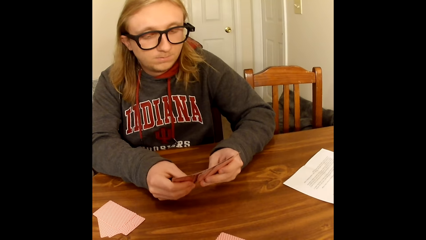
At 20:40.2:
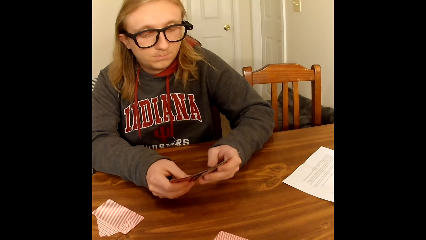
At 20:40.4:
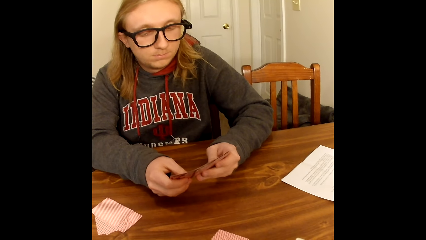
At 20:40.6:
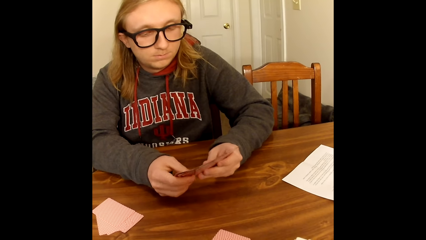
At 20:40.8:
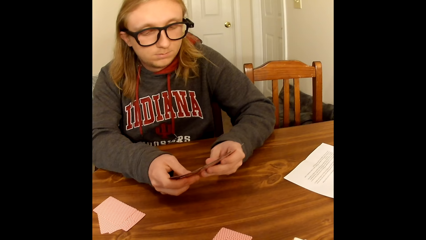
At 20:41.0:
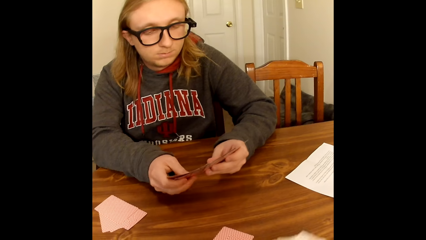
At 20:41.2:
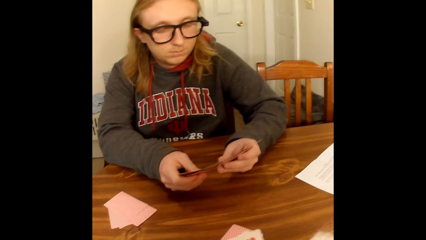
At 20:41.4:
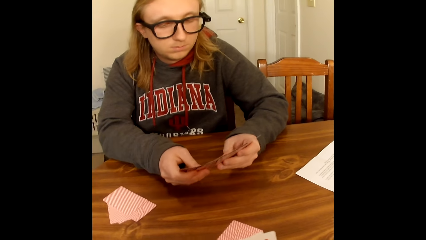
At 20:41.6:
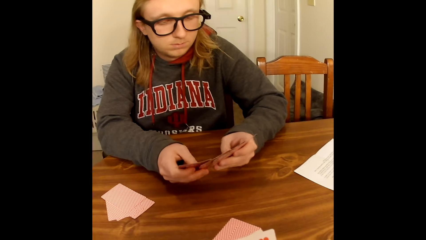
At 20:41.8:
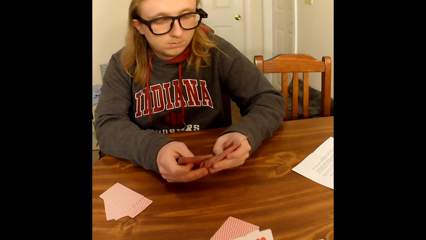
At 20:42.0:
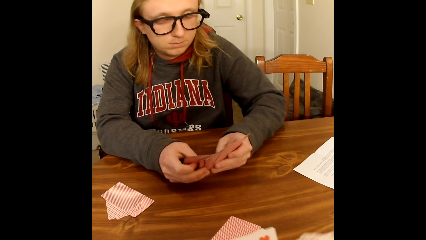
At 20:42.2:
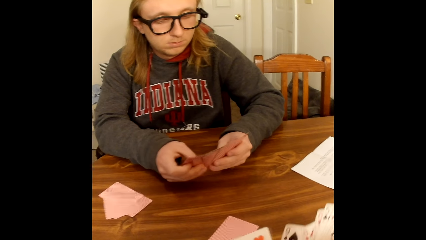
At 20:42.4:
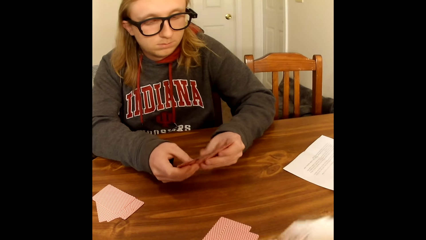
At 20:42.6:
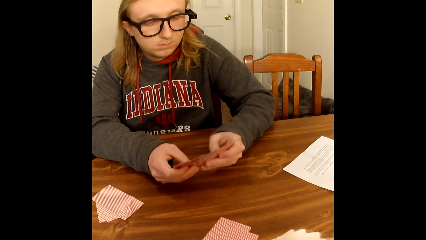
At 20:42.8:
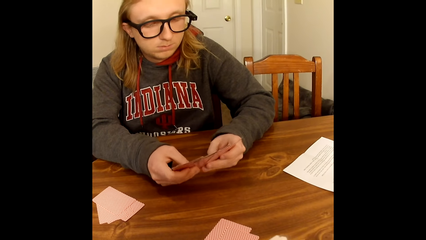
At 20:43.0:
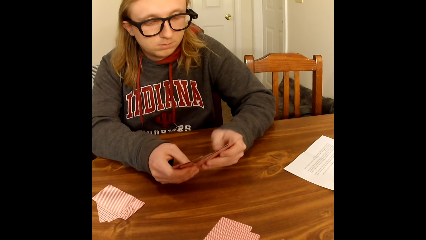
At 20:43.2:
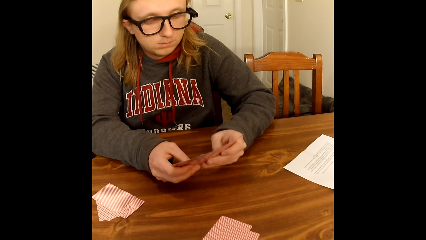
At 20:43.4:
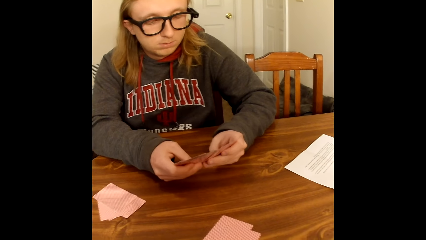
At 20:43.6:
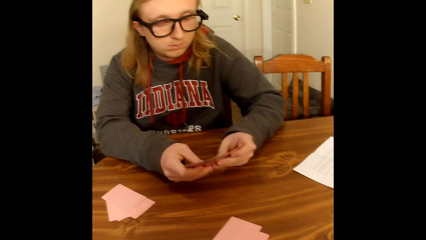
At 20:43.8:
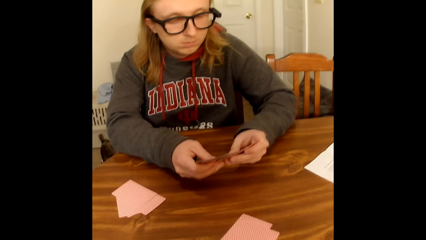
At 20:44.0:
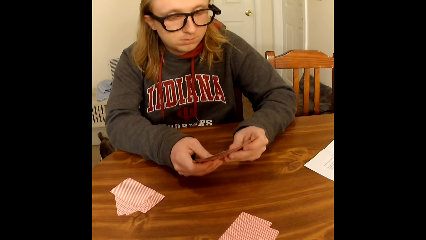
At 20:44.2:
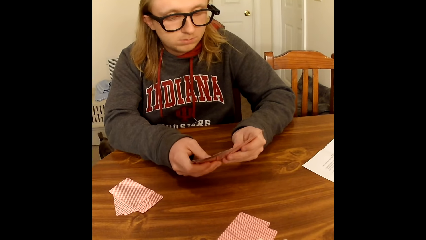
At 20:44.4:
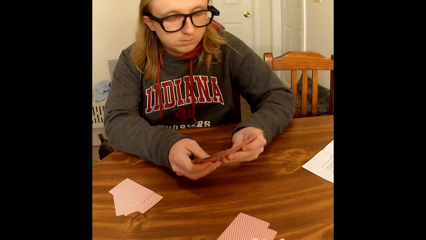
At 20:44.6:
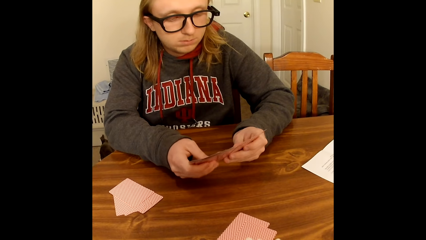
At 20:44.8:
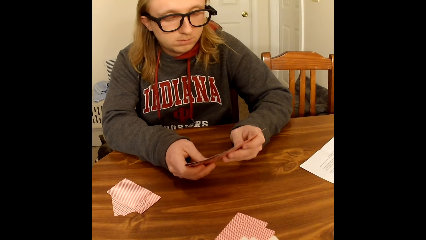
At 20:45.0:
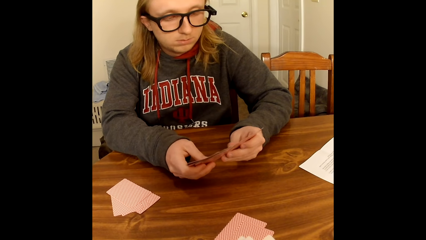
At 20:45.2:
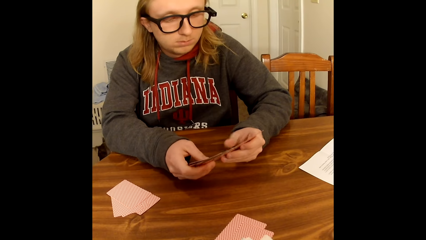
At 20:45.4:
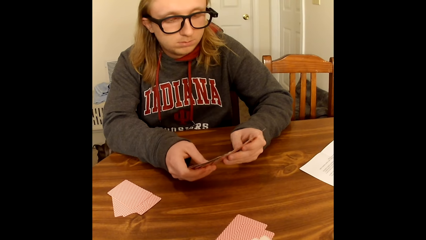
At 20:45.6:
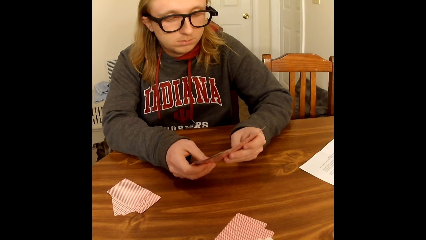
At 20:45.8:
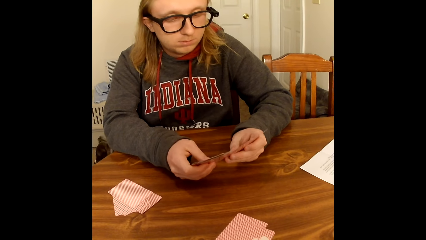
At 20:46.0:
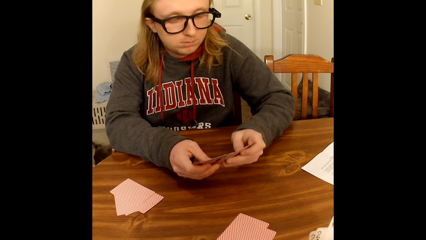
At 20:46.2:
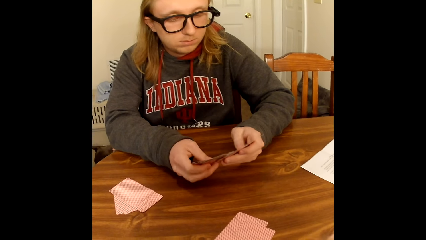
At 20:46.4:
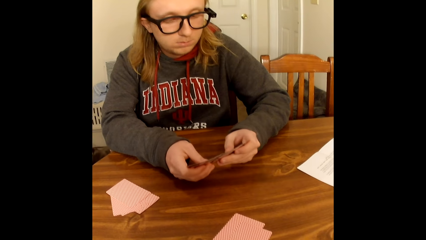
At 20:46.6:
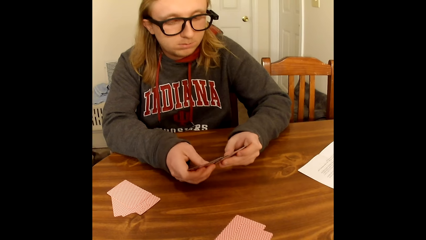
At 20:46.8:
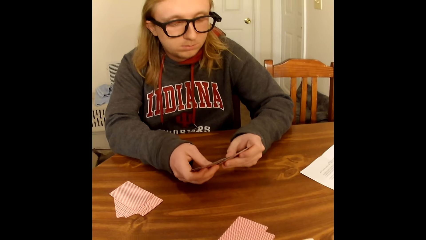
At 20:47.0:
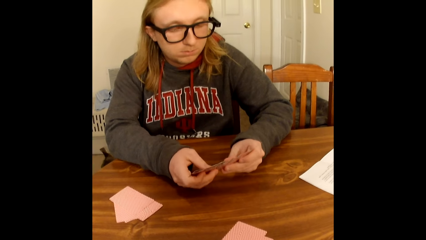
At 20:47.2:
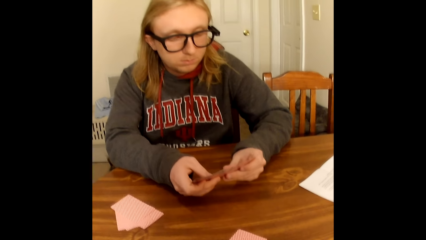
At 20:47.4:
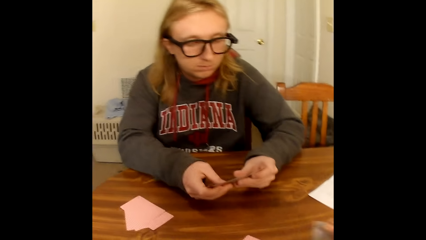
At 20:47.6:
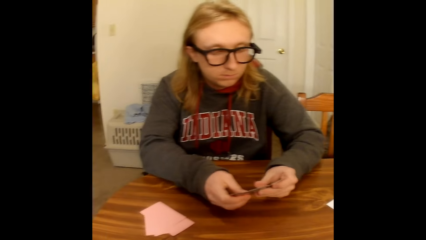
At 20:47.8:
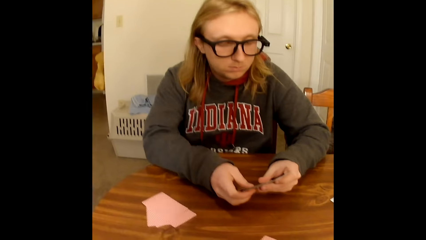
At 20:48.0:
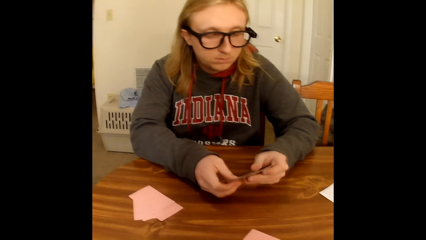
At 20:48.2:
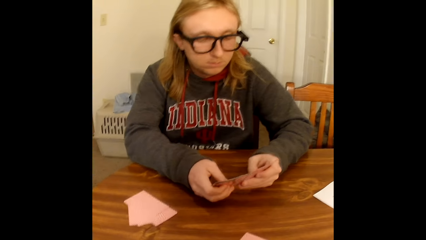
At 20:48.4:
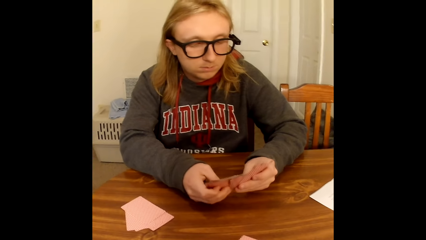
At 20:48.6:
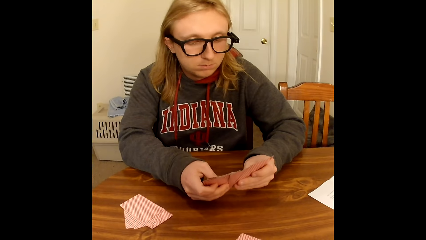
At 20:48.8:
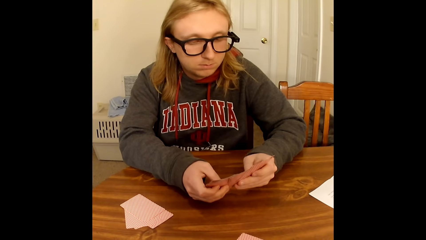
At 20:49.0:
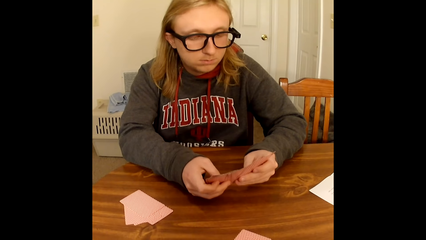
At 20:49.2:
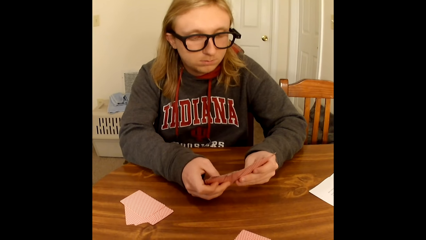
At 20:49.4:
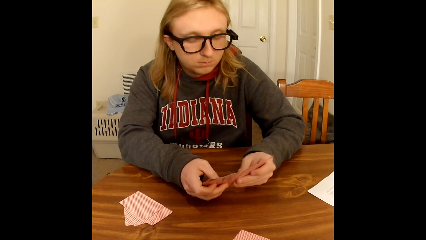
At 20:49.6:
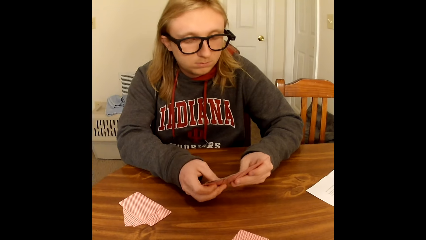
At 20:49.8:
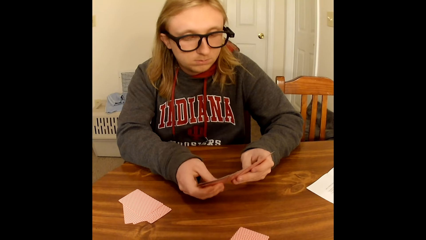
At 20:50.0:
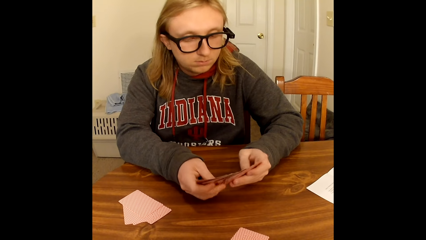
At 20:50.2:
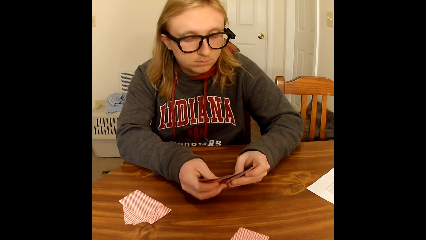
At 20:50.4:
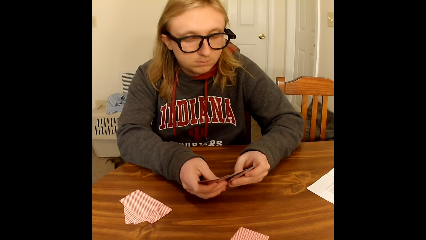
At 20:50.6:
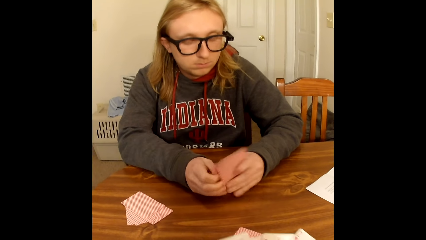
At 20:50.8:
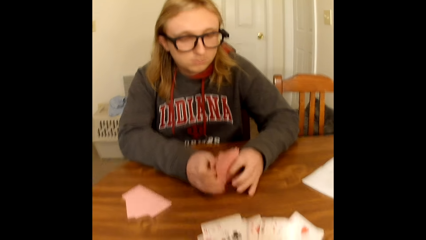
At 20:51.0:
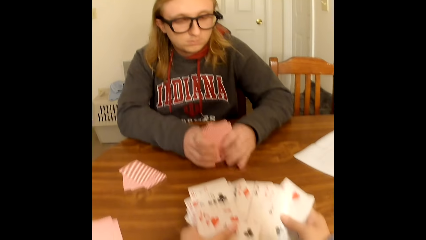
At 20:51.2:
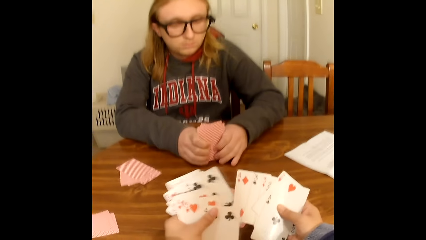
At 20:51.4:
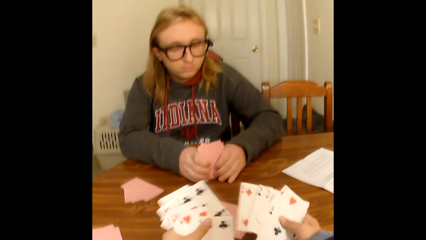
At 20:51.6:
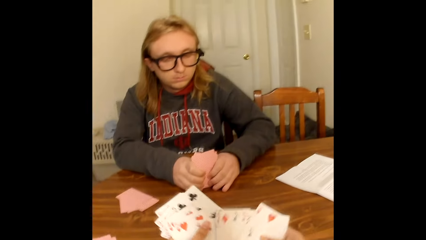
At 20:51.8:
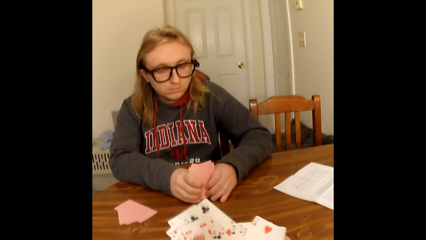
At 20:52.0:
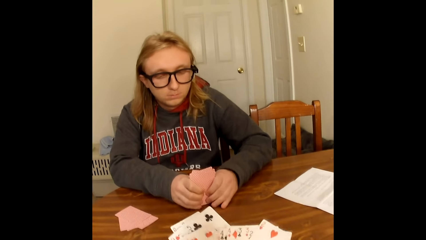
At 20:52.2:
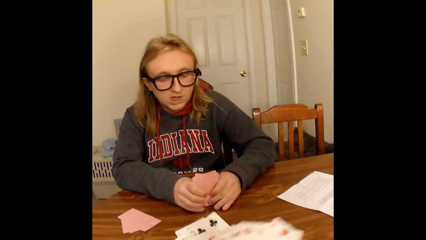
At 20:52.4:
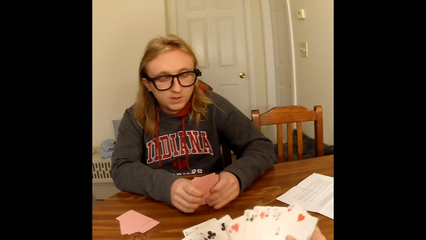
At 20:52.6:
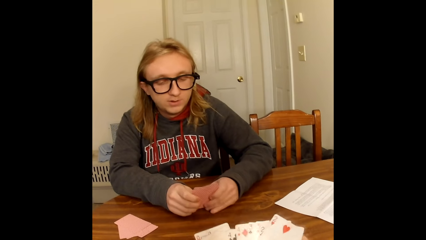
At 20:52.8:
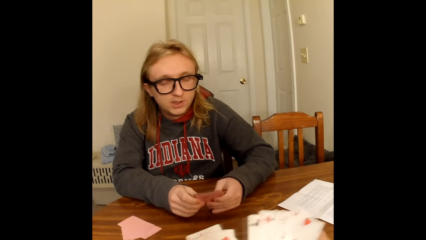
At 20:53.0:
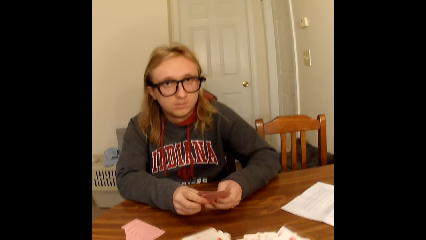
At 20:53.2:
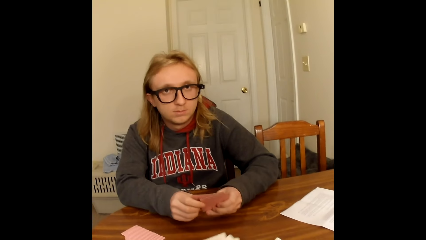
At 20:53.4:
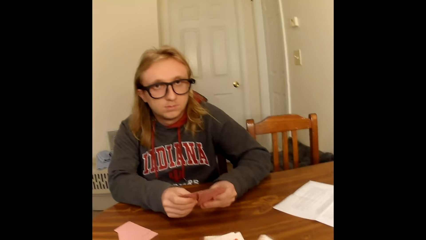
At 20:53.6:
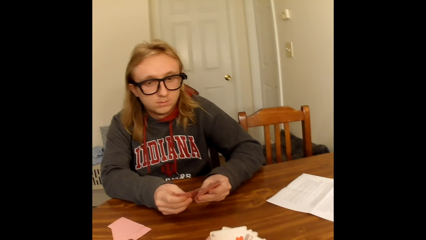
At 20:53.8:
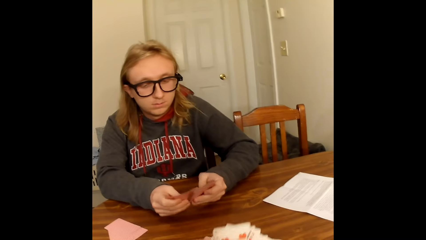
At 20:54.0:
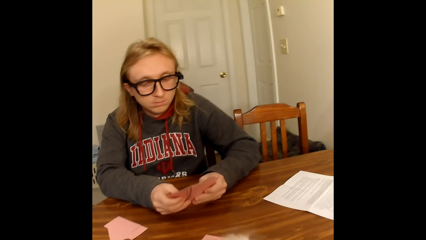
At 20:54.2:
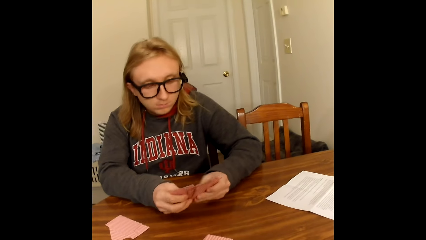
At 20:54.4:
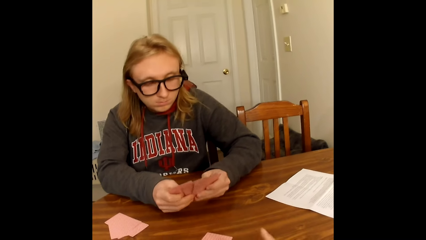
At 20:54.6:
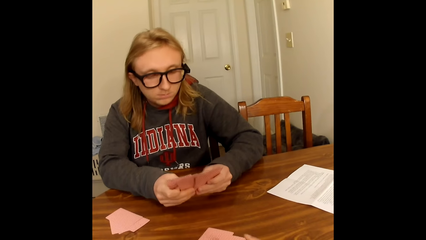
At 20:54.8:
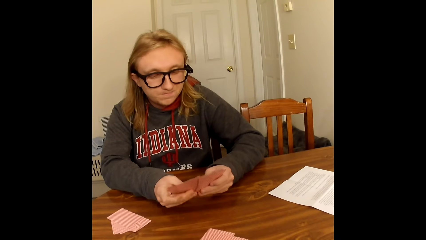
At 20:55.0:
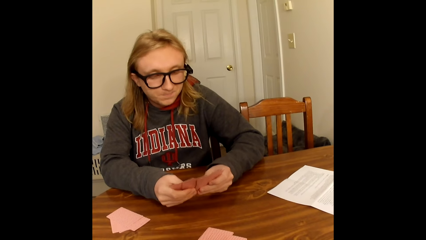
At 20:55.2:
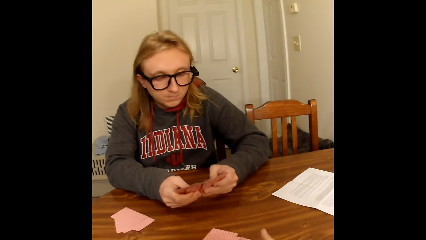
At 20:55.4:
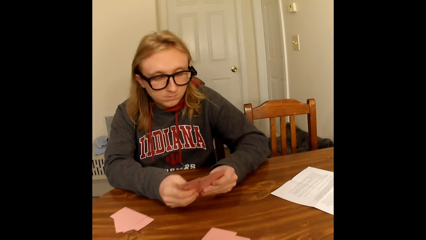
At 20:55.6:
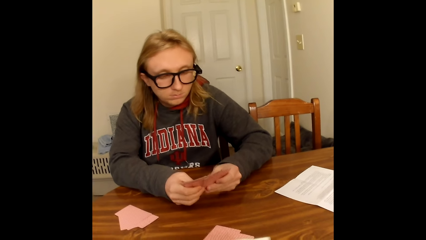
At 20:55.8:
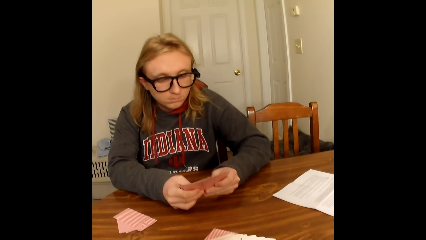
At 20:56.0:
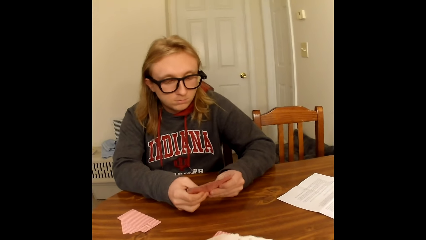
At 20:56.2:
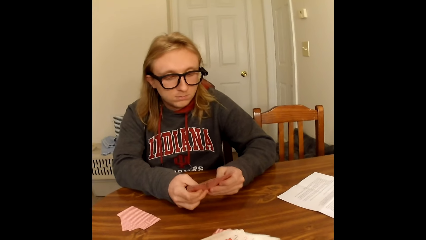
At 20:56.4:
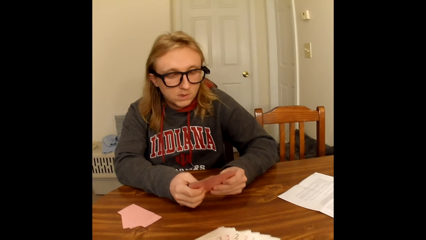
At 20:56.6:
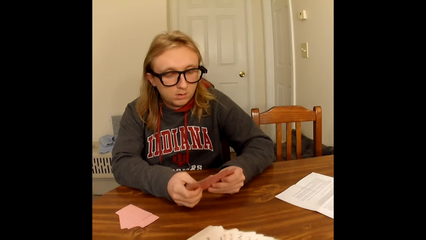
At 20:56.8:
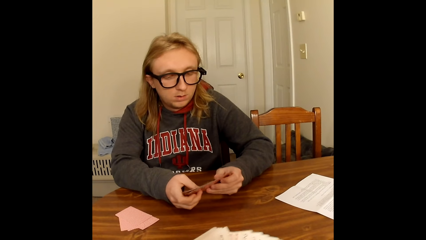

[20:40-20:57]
The camera wearer arranges the cards. He puts the cards on the table. A man looks at the cards. The camera wearer arranges the cards. He shuffles the cards in his hands with his thumbs. The man converses.
